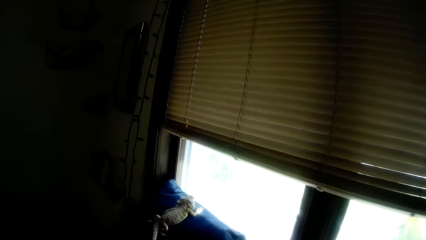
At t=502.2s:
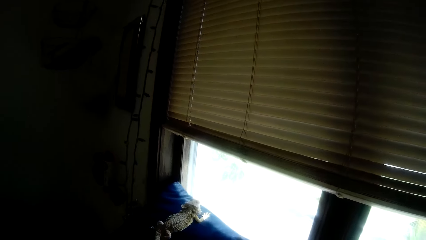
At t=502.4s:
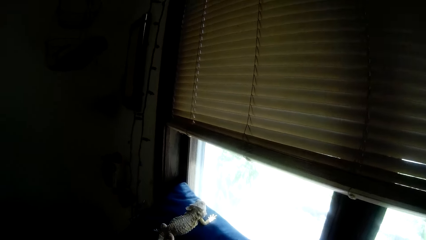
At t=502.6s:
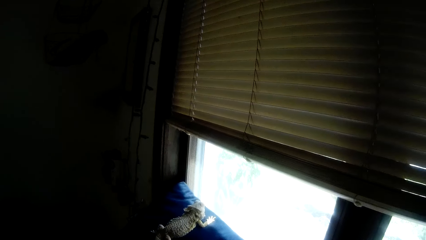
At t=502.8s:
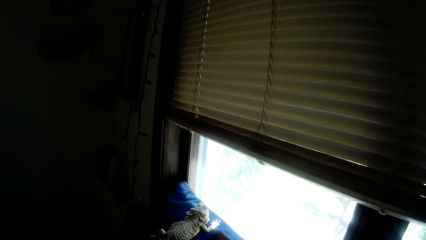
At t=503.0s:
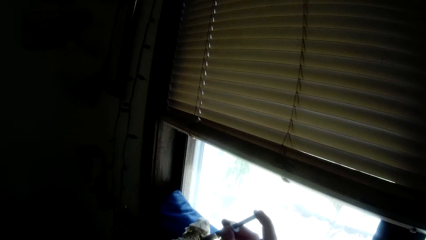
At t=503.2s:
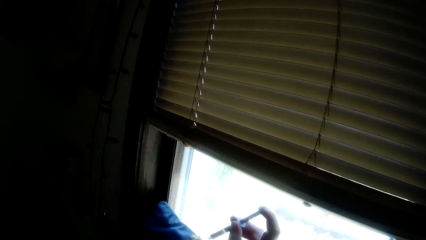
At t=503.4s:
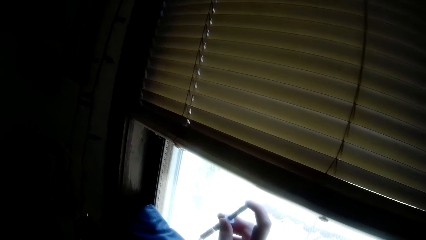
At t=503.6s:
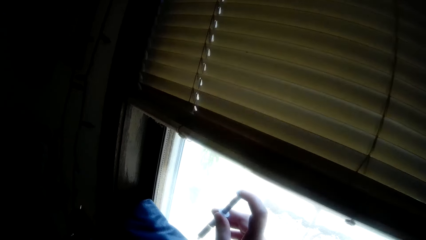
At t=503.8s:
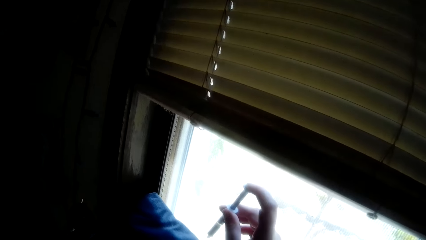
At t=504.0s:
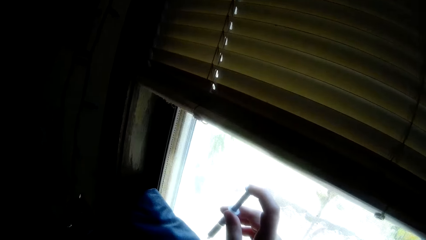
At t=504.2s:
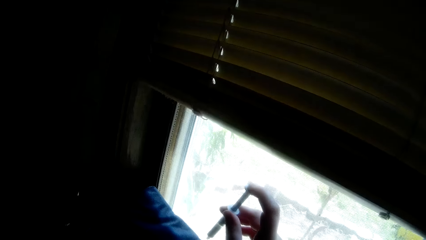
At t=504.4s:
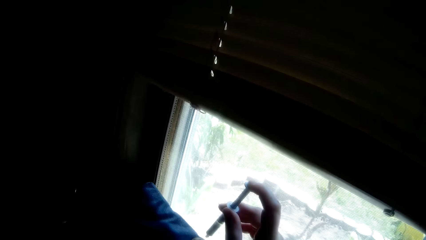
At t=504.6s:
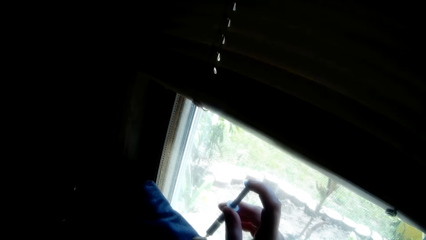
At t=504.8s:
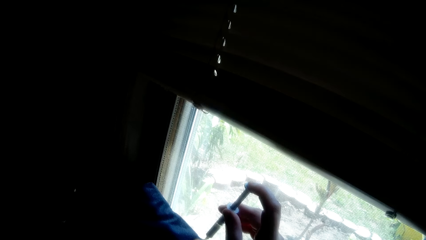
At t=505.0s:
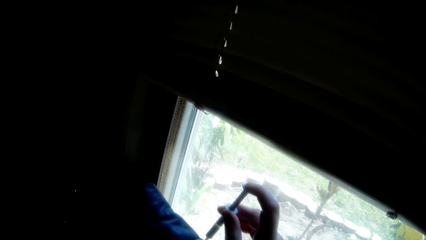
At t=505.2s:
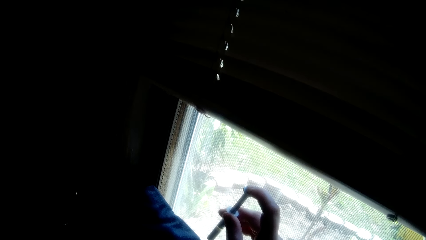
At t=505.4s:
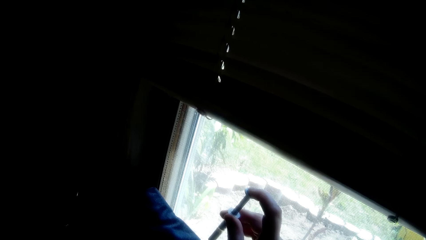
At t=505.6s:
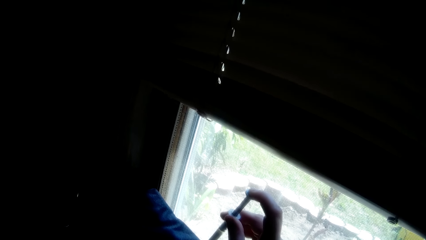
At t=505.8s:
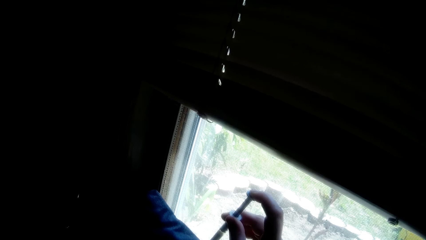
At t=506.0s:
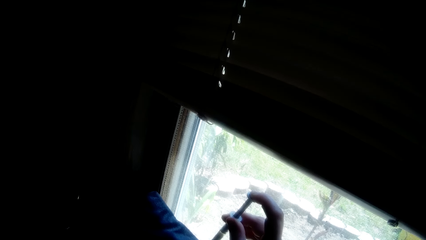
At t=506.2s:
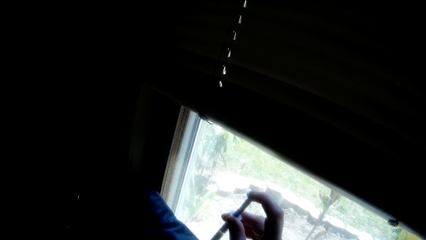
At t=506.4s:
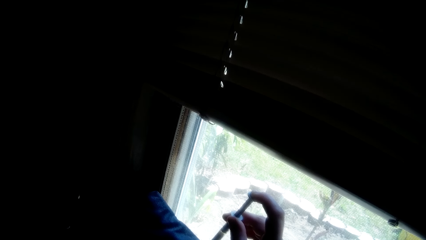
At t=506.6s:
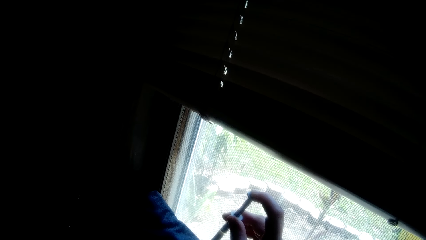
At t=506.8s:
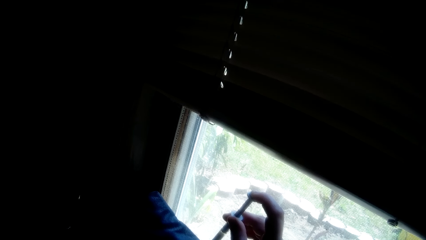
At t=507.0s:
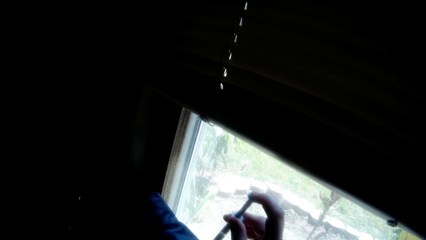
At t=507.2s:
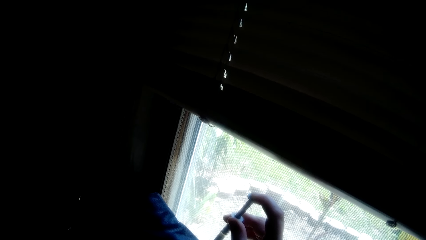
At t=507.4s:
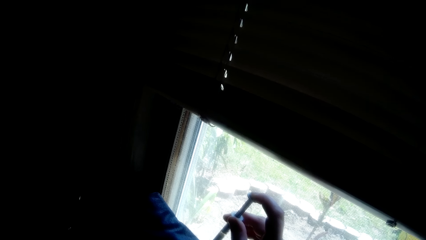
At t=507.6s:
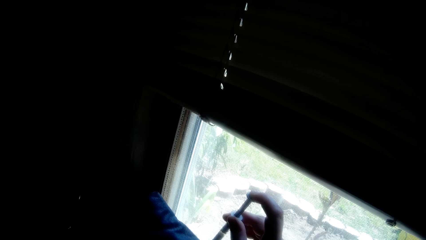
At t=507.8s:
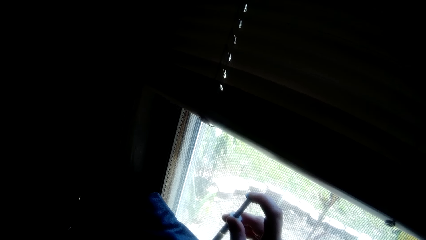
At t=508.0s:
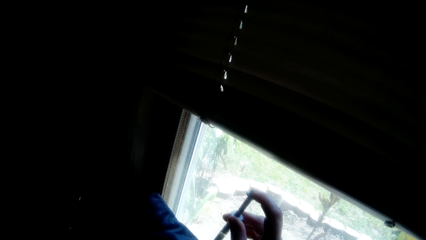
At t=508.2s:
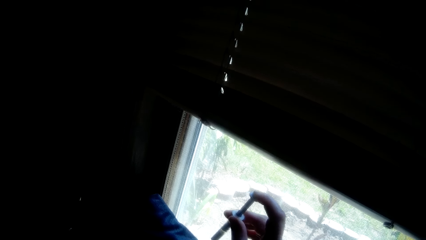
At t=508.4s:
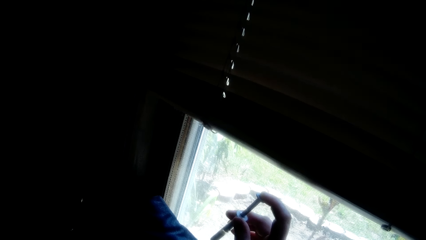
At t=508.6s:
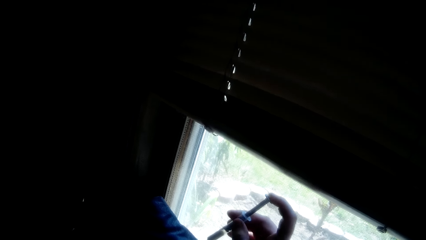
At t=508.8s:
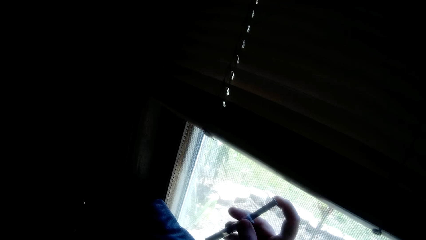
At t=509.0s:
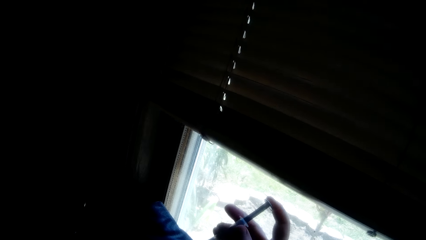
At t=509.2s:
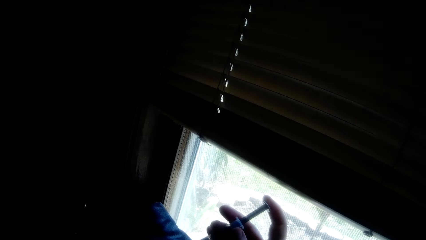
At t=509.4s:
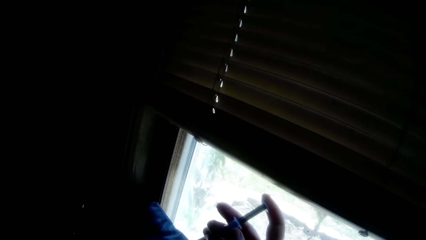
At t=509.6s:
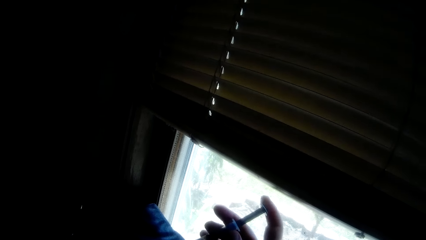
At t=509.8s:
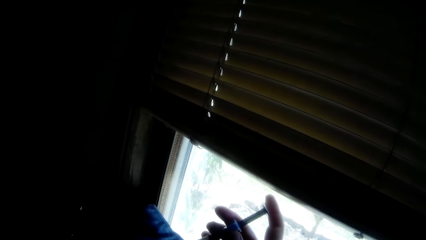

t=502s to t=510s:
The camera wearer injects a lizard with a needle. She feeds the feeding formula to the iguana on the chair with the syringe in her right hand.

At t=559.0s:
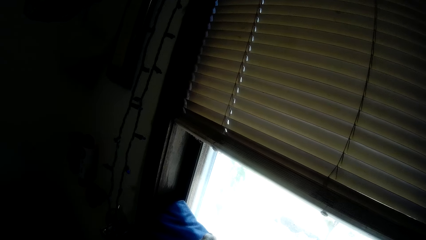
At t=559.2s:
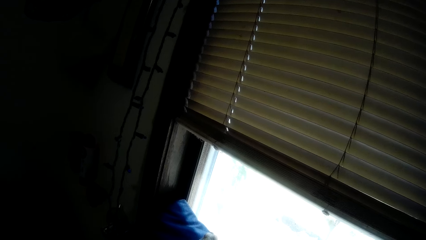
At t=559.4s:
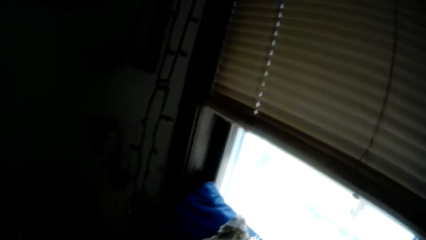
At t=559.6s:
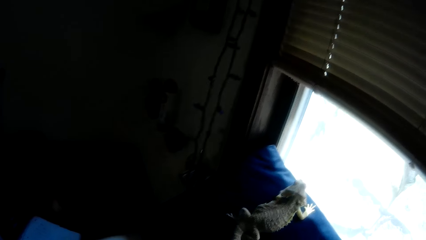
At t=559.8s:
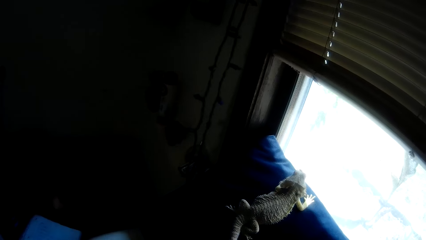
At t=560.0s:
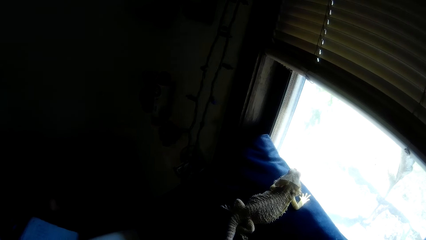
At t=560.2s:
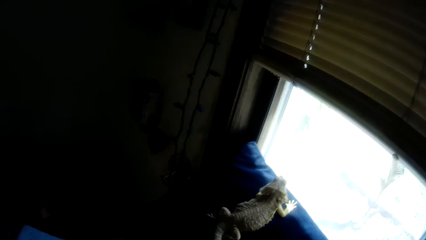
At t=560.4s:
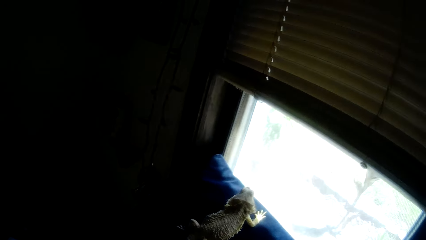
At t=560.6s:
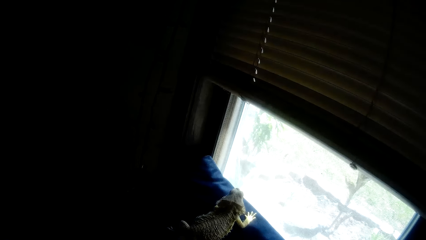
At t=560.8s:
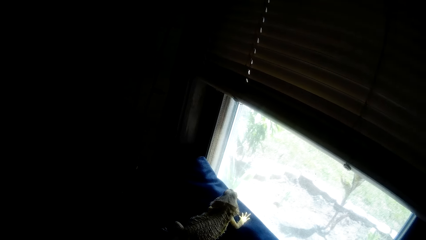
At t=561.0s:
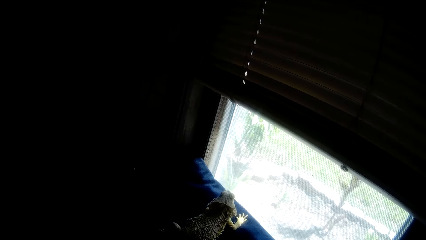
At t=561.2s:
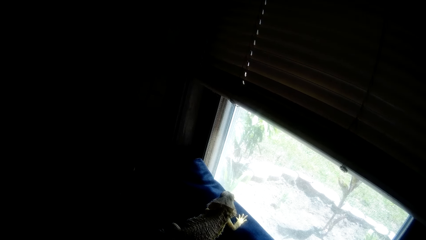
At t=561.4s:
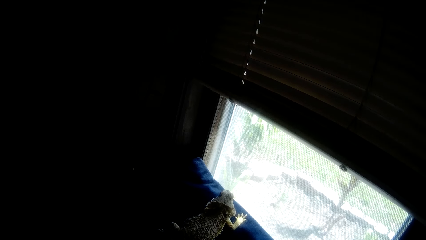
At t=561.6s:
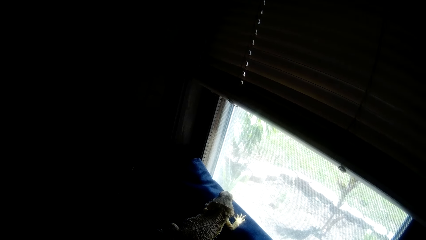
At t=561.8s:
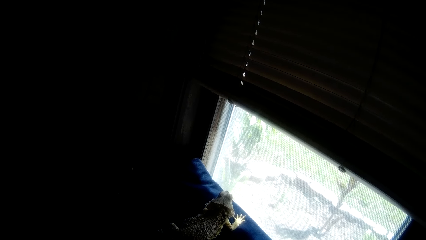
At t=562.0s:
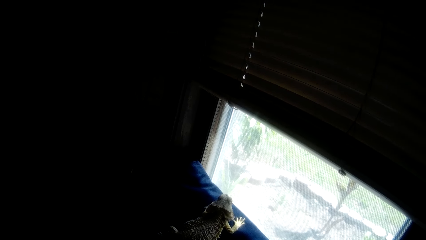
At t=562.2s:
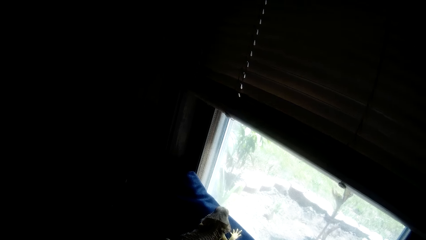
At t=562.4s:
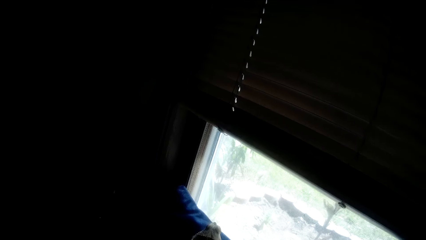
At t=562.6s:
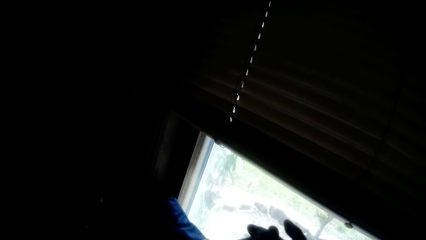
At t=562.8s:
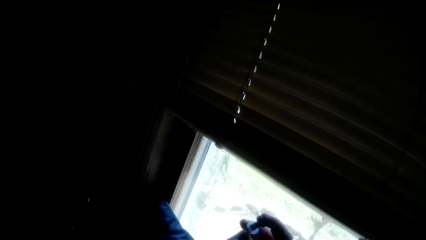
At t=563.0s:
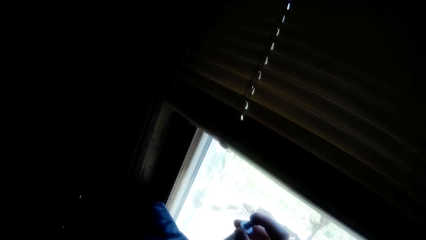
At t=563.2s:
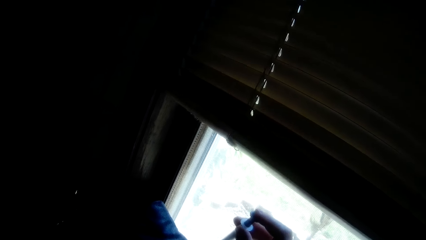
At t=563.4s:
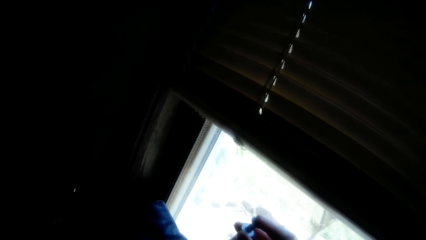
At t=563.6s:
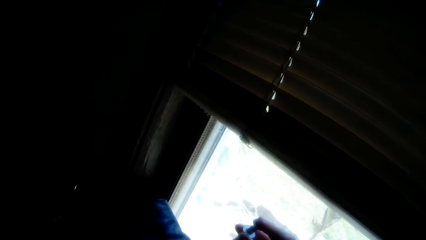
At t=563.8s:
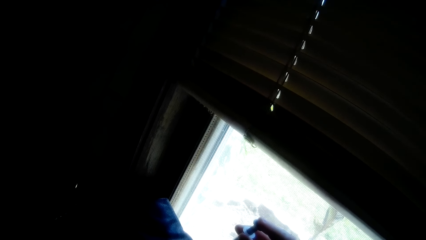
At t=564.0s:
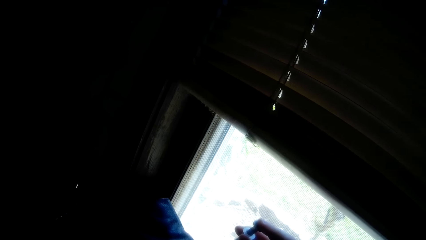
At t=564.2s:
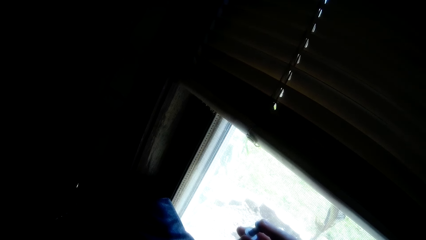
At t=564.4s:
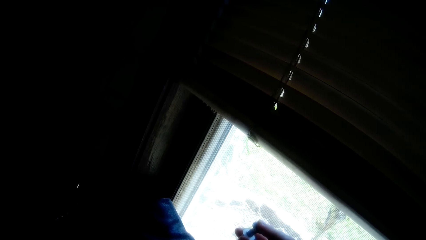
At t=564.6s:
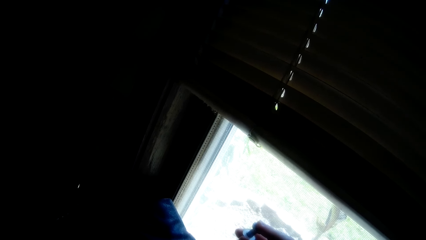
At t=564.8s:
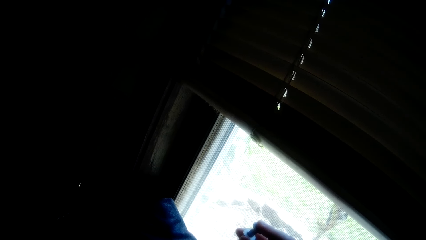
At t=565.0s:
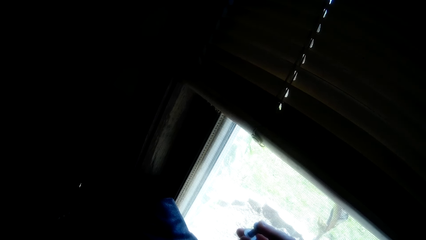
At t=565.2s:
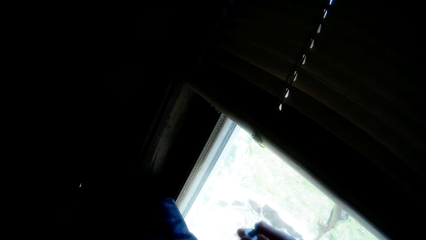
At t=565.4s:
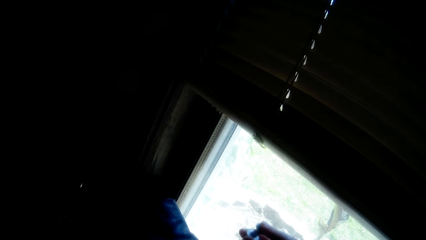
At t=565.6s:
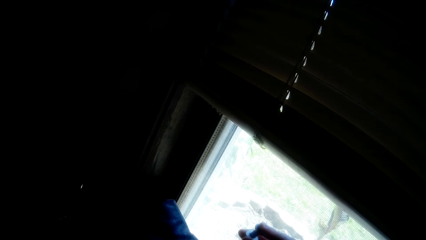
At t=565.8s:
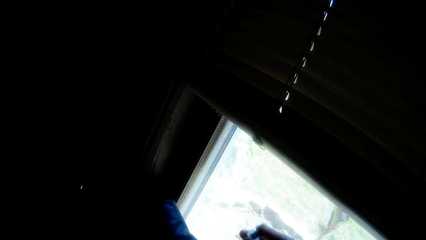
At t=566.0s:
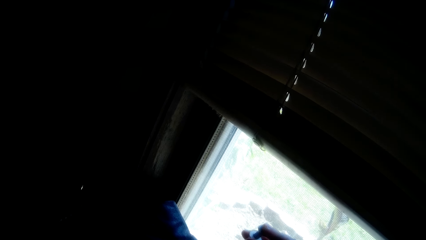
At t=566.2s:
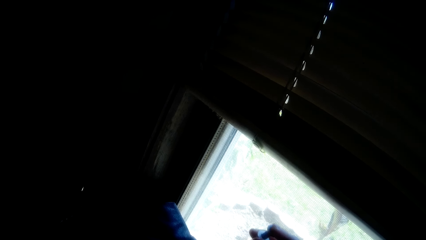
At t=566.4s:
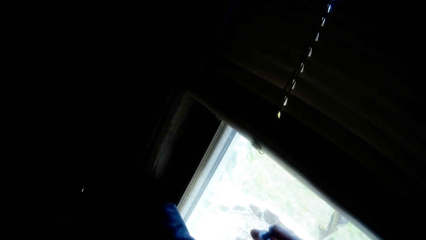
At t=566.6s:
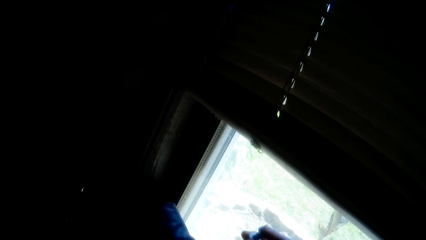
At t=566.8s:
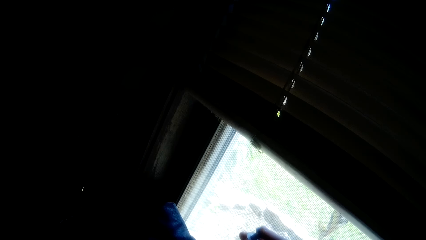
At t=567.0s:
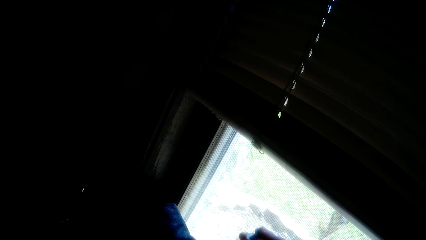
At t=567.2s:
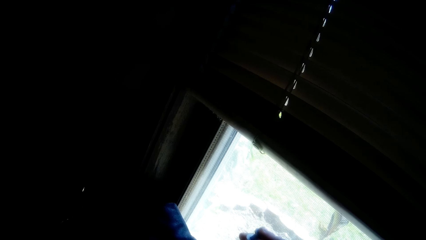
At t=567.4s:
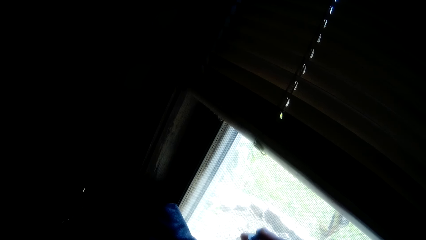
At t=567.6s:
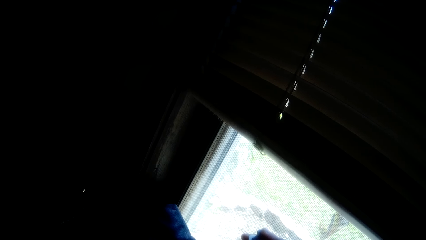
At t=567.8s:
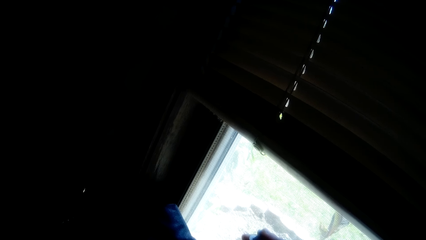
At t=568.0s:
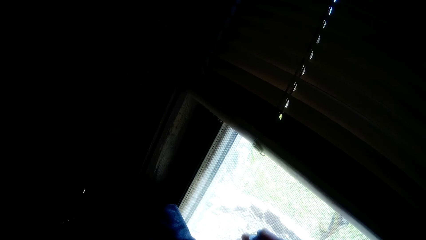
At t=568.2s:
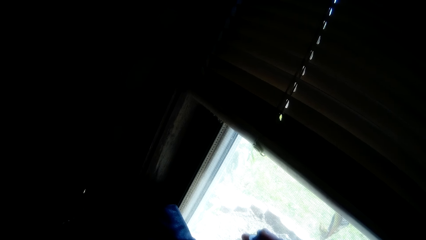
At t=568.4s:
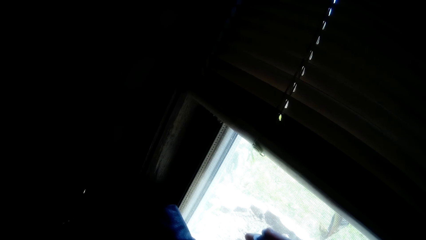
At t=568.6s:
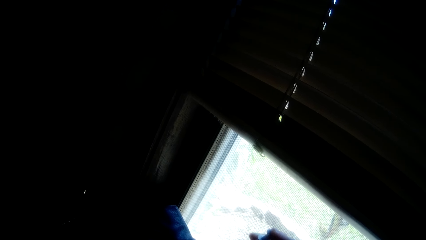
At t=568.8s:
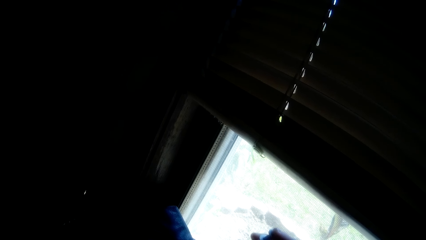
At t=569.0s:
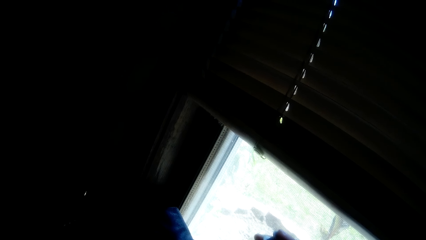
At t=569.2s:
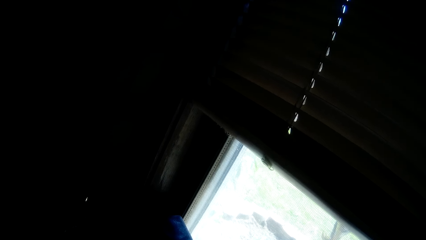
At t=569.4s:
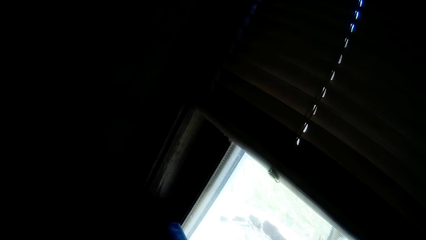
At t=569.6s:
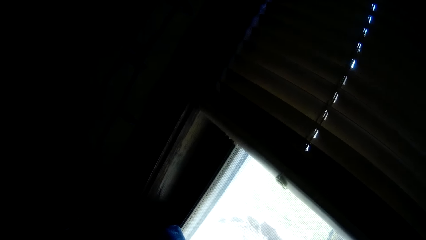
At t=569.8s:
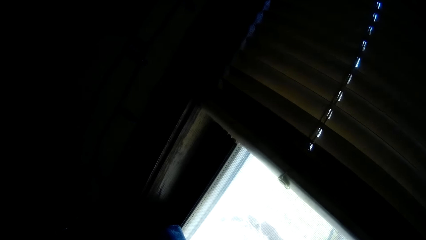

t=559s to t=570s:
The camera wearer stares at the lizard. They do something to the lizard.
